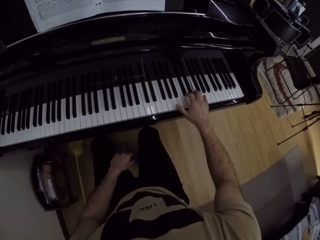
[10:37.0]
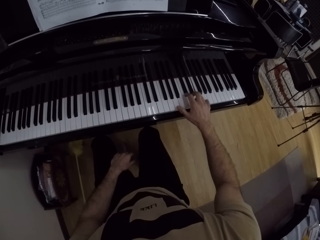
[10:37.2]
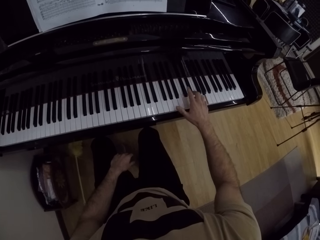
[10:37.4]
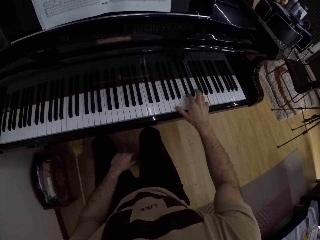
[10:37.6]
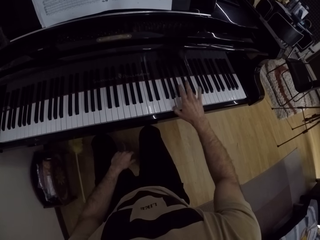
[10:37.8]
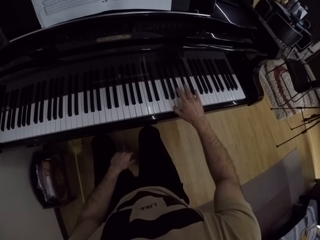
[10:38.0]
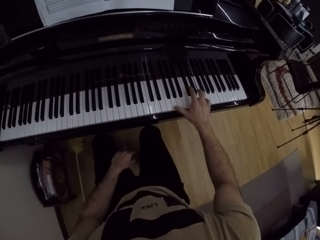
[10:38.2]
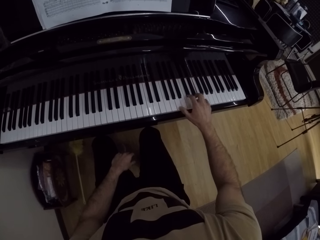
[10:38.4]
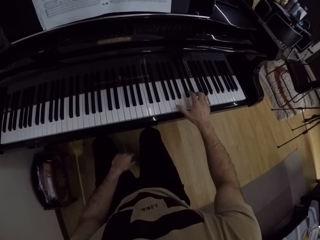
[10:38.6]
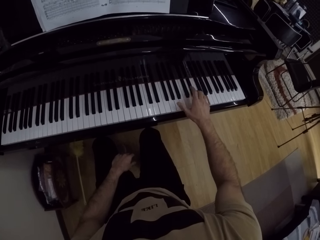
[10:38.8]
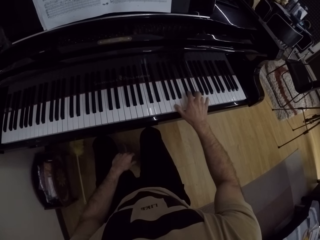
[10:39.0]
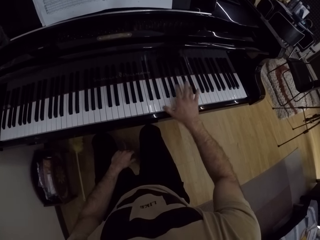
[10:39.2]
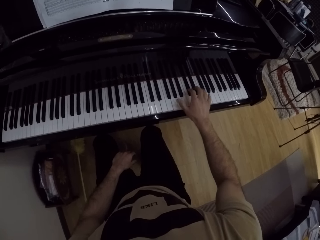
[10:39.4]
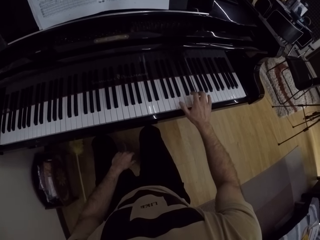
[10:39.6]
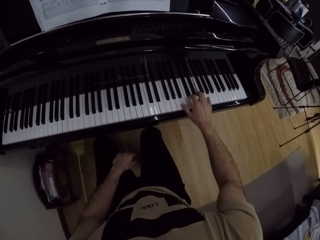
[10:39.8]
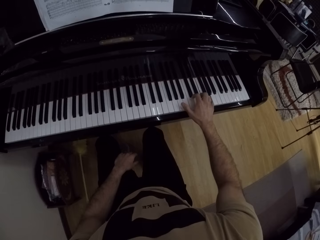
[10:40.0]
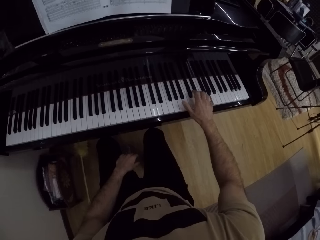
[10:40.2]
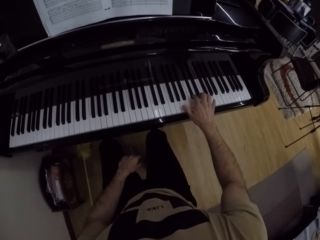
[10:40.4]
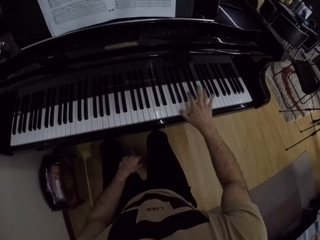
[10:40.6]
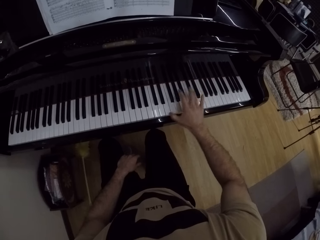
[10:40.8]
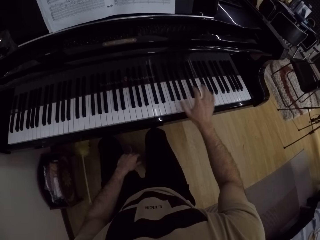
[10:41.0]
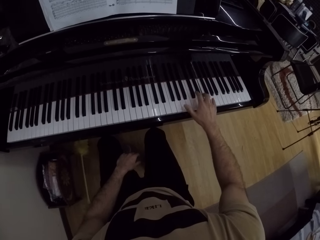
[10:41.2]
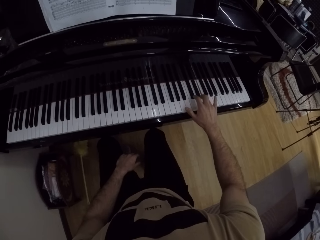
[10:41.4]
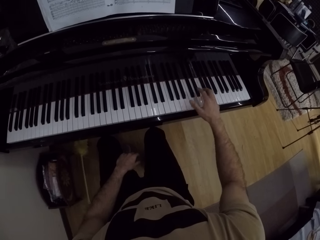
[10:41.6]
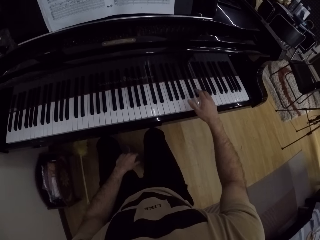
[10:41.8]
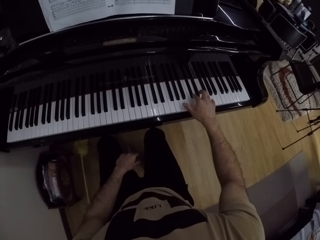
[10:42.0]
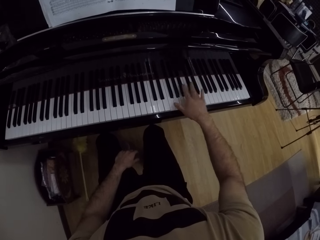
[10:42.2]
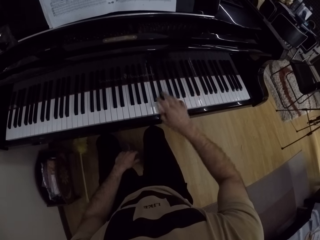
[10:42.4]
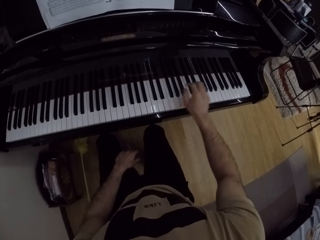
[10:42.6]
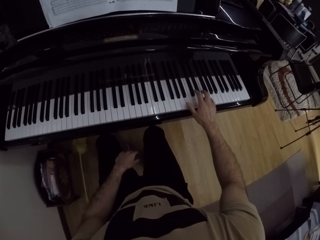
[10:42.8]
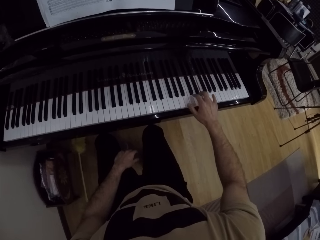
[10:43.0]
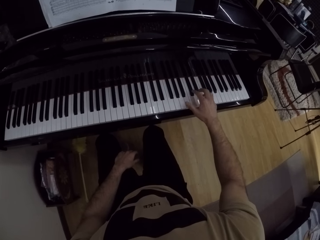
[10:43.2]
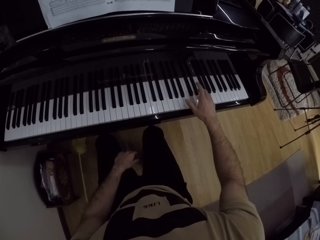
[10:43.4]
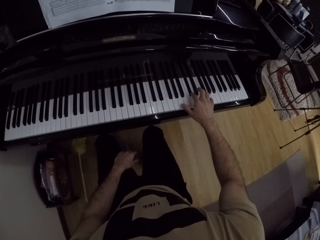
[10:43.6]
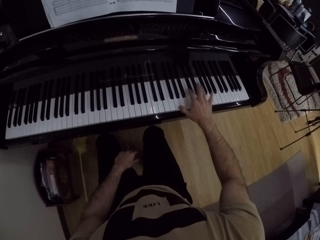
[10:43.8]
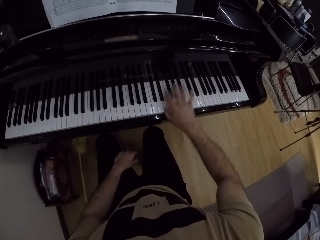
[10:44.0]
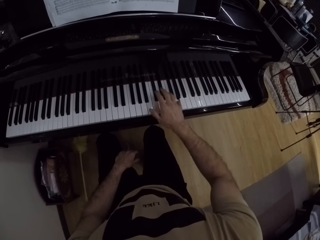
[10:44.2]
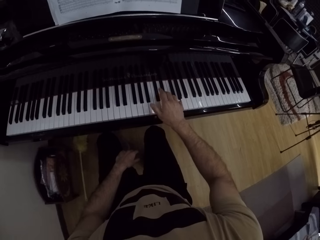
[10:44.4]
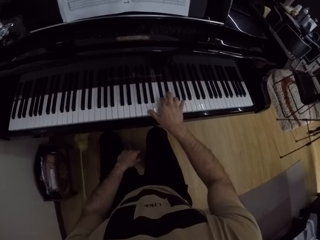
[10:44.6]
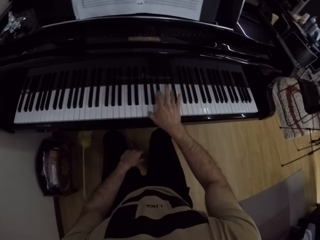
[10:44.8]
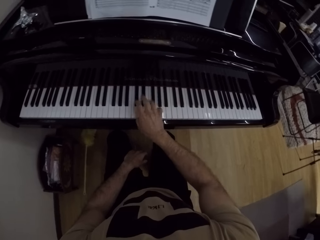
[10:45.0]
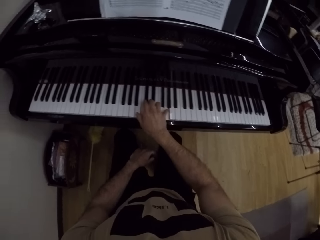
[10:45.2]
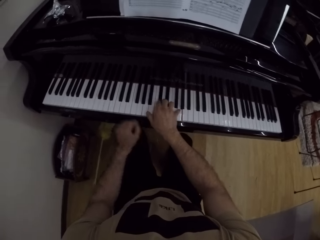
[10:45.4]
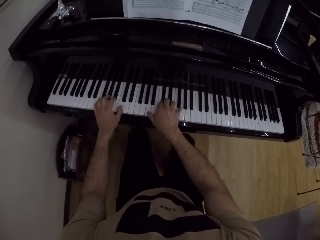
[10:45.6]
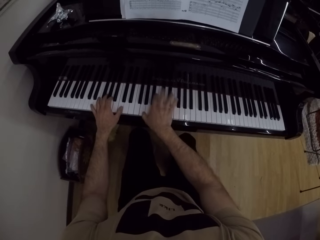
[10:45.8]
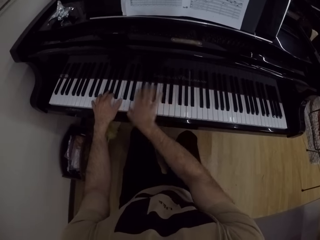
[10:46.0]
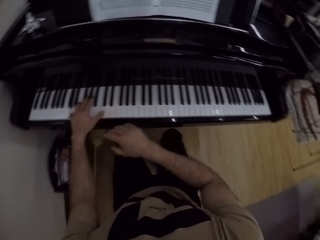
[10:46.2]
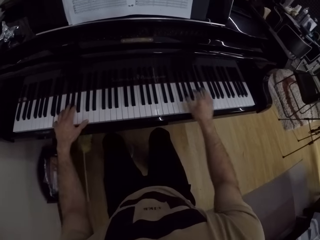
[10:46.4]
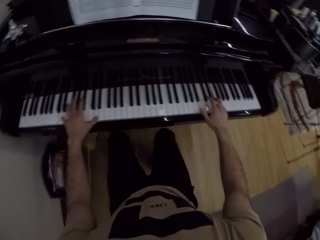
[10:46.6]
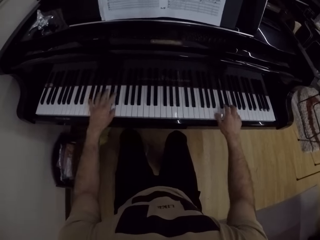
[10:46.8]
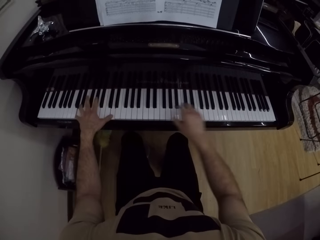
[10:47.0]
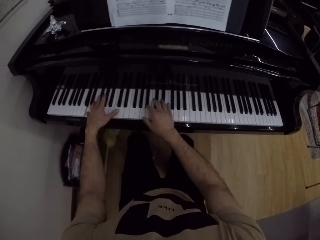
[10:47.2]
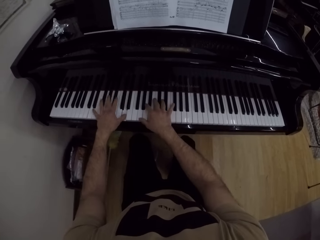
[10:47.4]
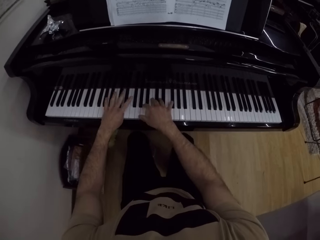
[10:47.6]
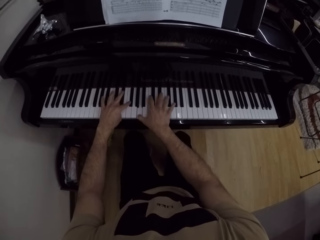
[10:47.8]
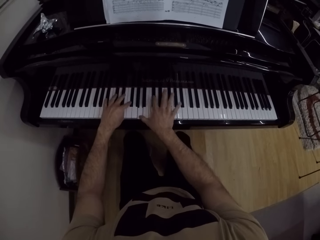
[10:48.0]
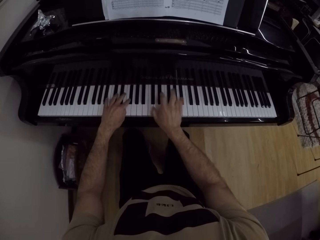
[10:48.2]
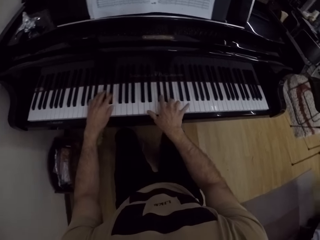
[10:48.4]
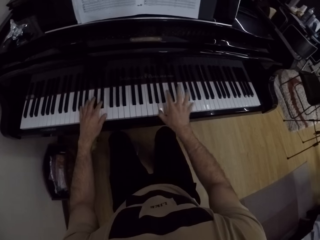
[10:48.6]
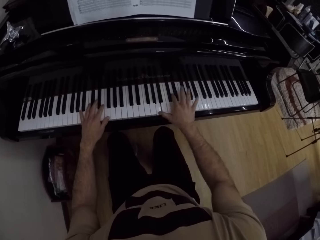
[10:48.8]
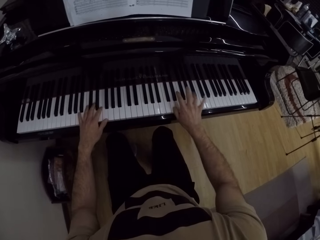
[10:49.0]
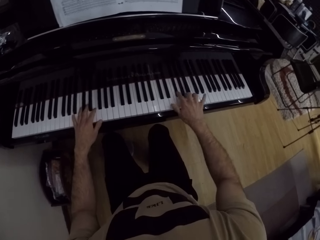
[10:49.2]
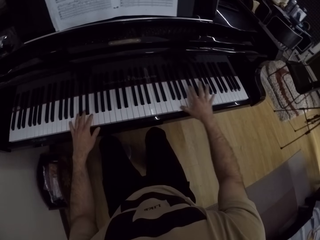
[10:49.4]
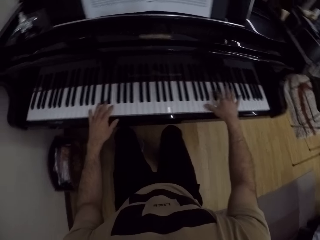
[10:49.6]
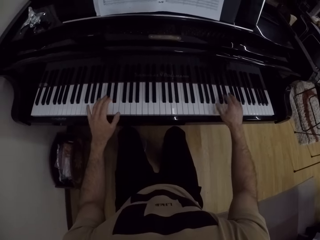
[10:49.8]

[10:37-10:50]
The camera wearer plays the piano with his right hand. He plays the keyboard with both hands.

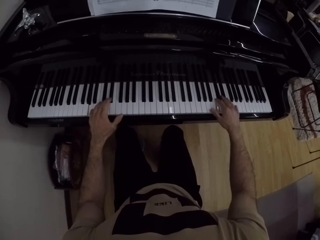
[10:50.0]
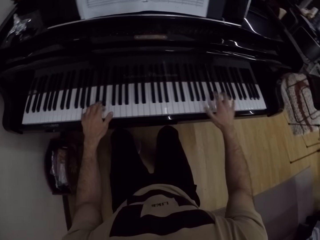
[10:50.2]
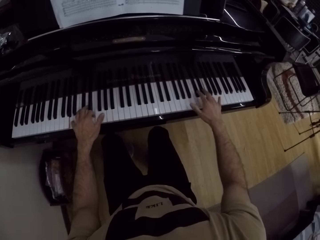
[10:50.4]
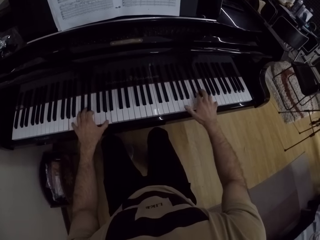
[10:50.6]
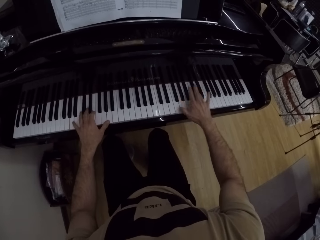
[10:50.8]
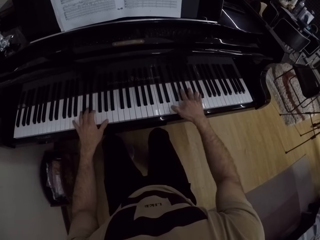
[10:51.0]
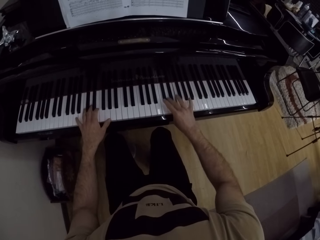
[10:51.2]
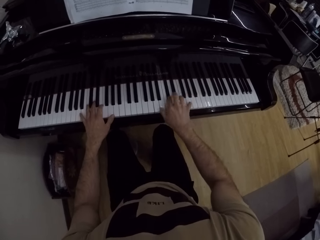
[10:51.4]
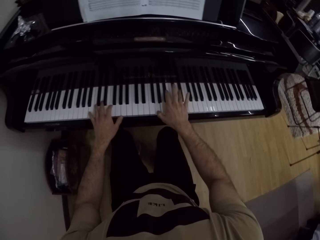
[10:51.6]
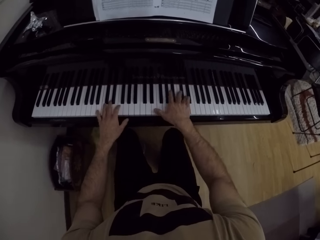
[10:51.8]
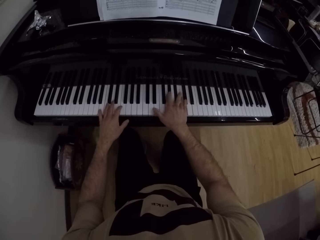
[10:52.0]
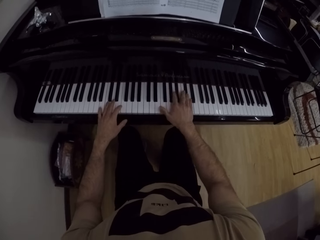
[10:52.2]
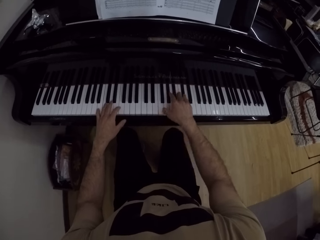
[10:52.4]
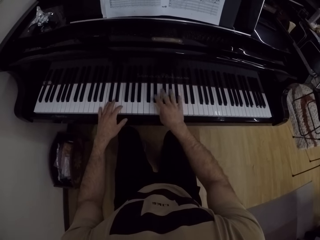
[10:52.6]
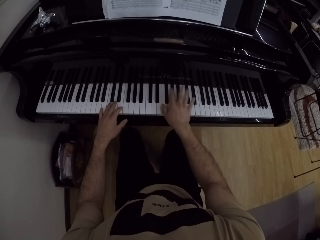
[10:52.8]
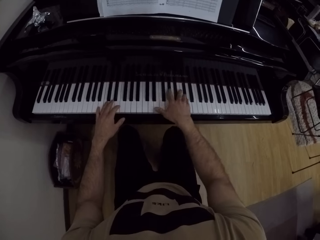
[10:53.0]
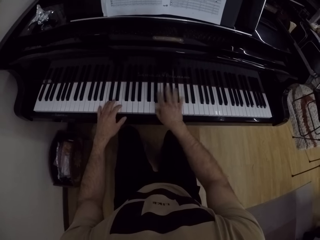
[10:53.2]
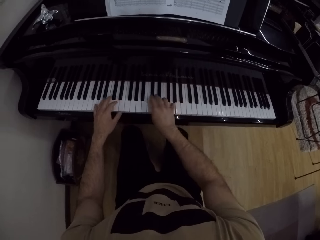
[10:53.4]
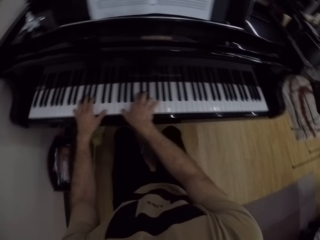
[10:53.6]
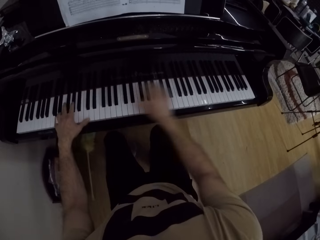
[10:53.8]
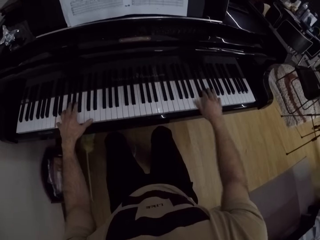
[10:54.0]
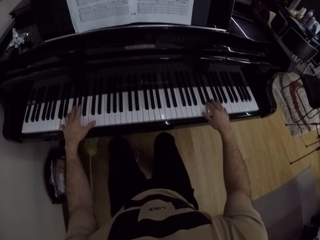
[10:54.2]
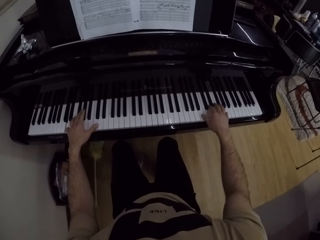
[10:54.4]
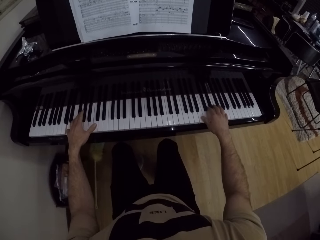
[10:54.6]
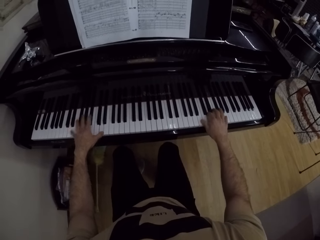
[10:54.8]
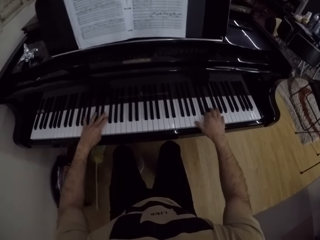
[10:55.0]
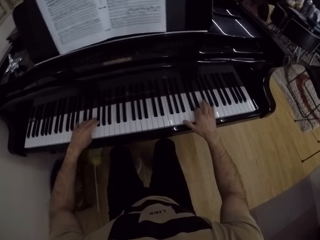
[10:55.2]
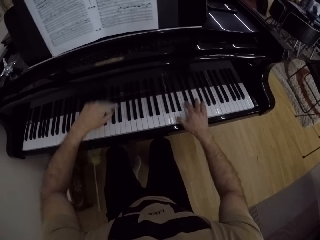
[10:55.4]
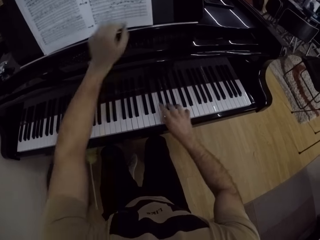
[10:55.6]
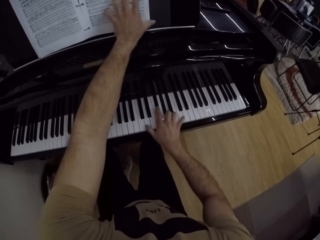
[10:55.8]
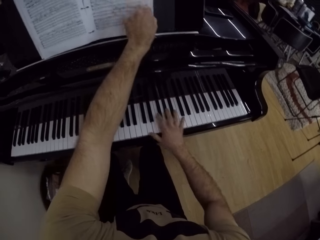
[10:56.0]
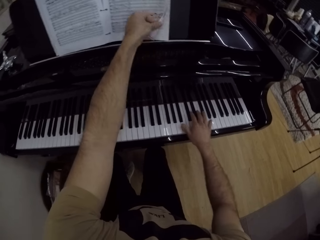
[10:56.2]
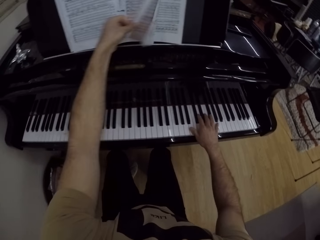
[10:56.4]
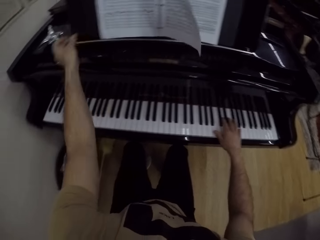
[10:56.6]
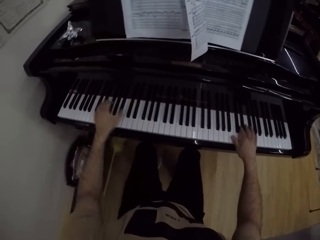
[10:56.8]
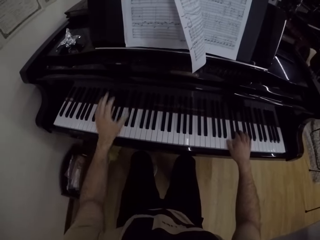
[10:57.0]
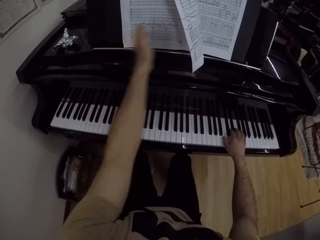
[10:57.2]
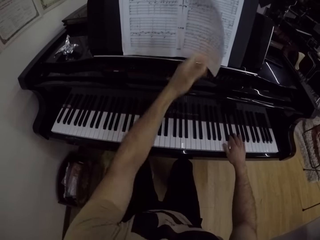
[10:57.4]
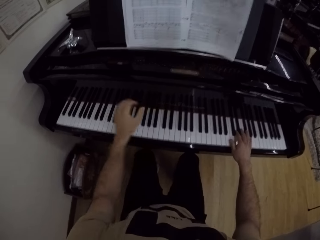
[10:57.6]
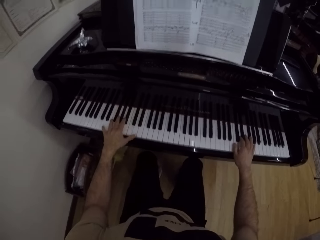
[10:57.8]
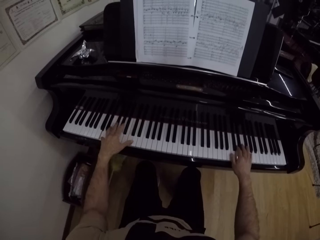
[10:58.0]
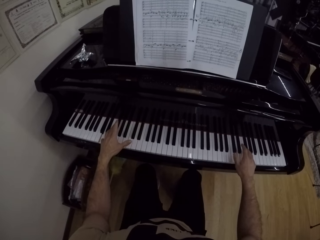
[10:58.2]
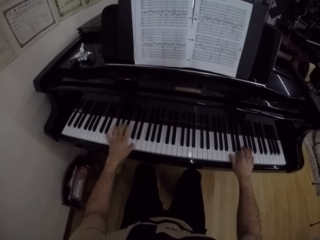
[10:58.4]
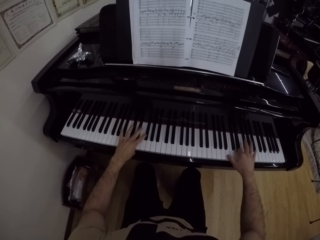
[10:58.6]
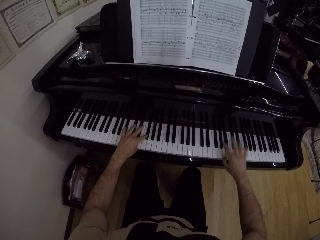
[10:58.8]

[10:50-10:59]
The camera wearer flips a page of a music sheet with his left hand. He plays the keyboard with both hands.
